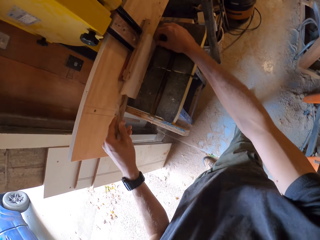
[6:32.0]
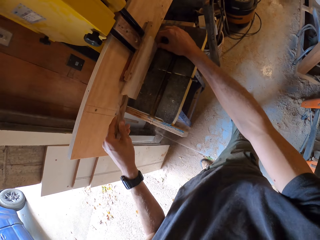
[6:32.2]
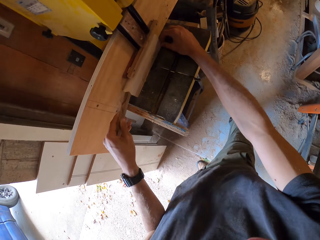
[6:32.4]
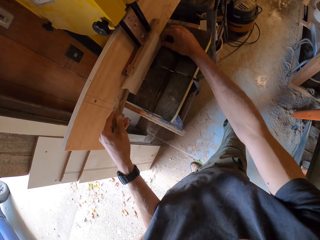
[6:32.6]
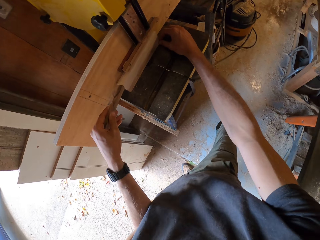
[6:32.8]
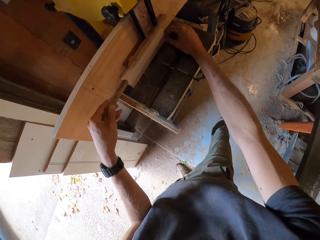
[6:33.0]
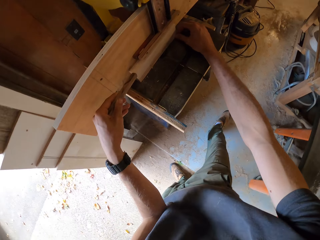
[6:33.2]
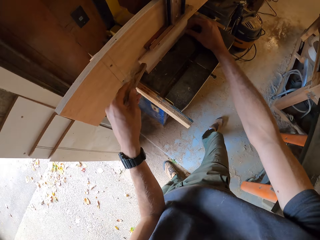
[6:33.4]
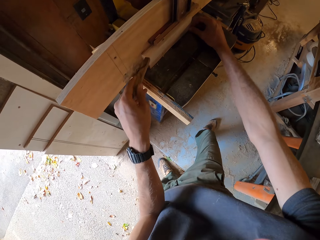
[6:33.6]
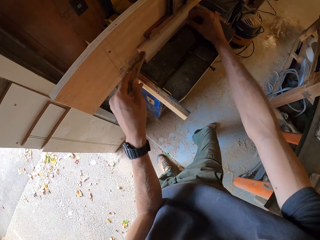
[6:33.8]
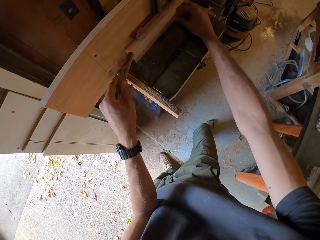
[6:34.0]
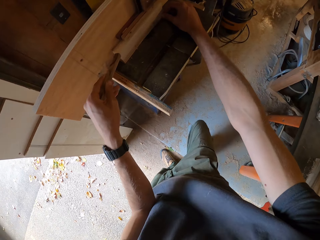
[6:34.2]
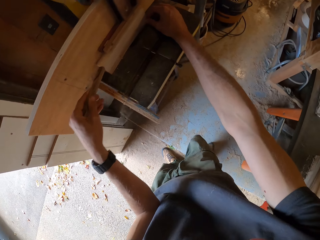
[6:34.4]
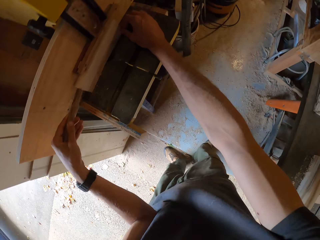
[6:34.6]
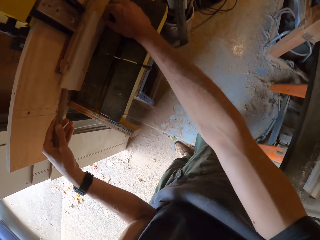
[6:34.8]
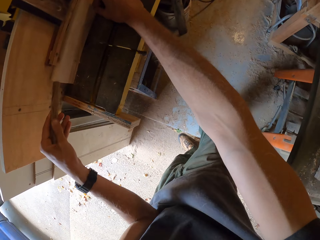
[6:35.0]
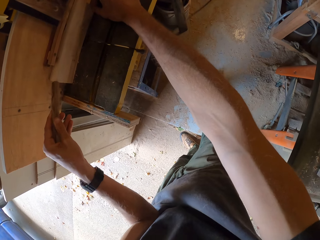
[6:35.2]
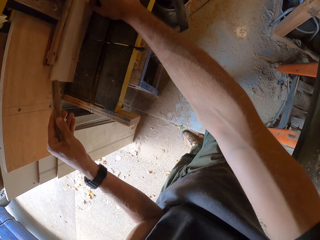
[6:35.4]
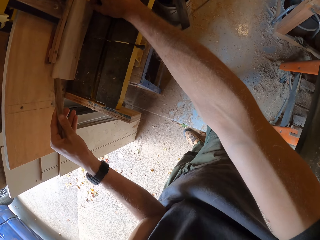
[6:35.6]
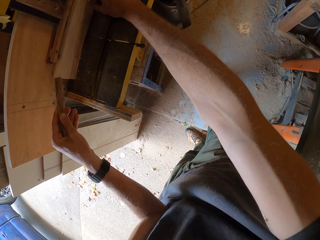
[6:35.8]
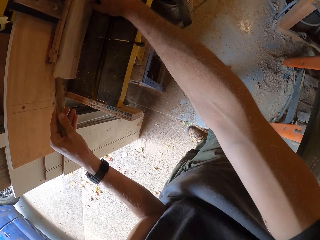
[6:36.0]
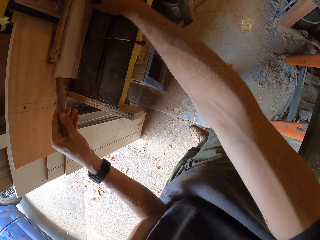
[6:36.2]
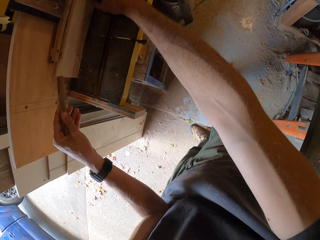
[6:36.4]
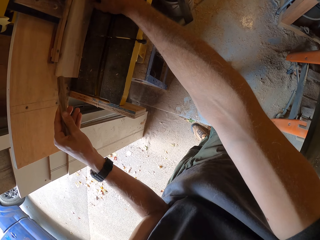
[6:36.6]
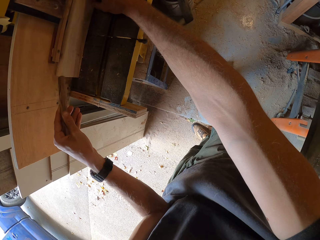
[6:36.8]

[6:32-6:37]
The camera wearer cuts the timber.

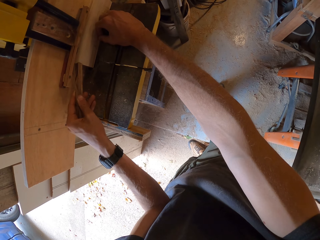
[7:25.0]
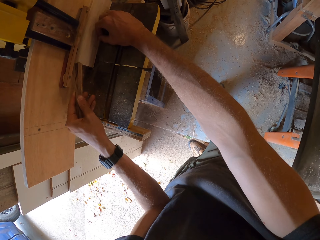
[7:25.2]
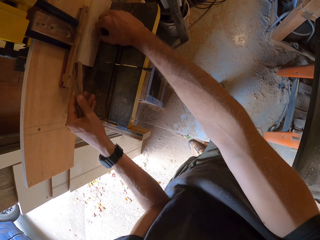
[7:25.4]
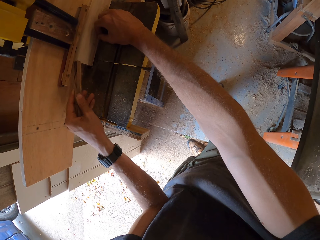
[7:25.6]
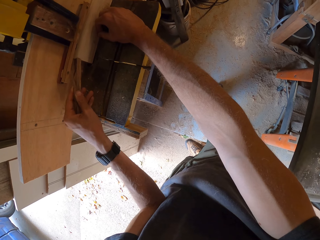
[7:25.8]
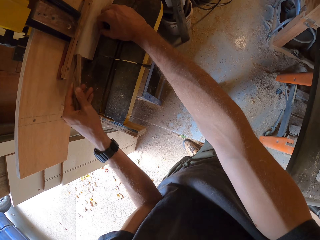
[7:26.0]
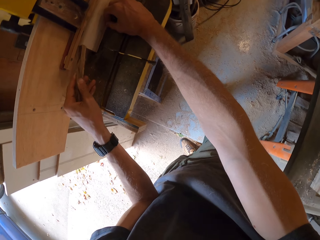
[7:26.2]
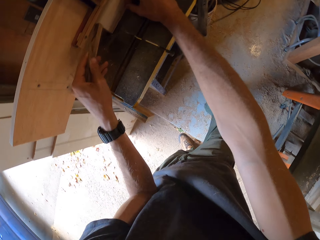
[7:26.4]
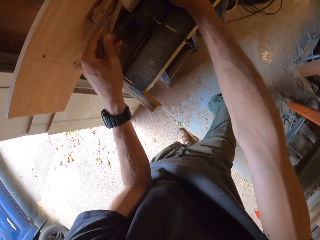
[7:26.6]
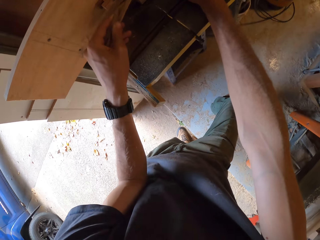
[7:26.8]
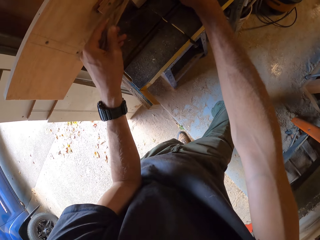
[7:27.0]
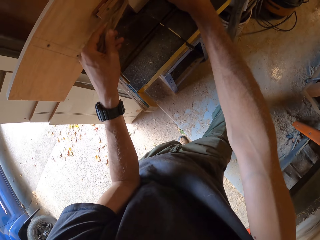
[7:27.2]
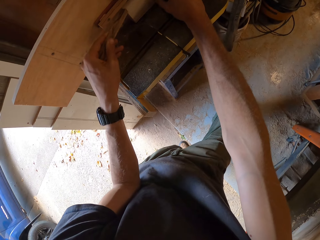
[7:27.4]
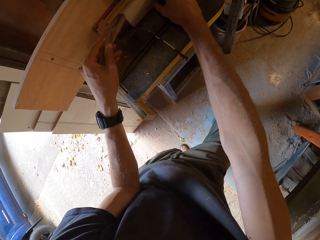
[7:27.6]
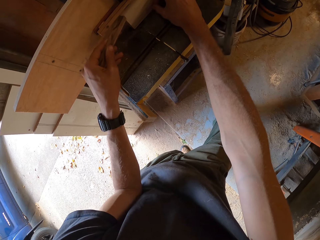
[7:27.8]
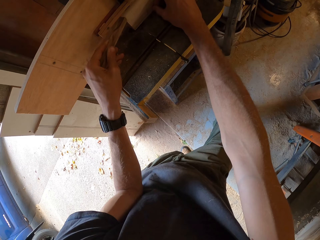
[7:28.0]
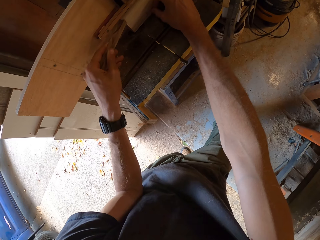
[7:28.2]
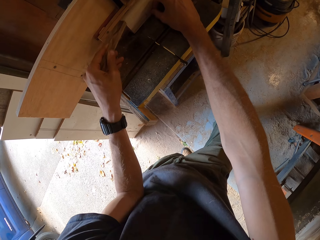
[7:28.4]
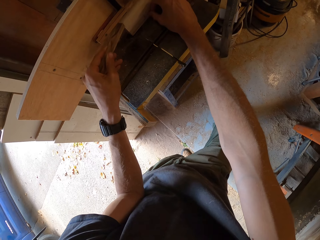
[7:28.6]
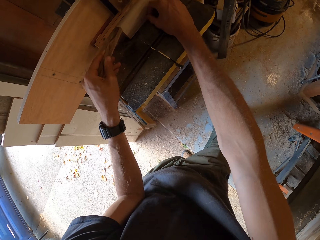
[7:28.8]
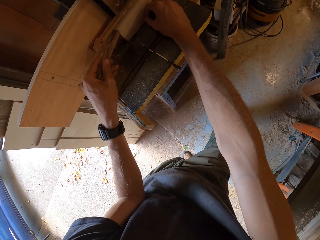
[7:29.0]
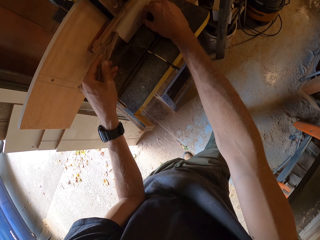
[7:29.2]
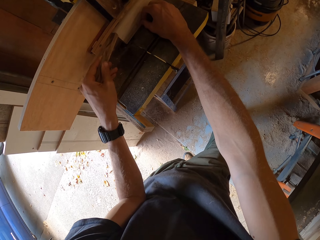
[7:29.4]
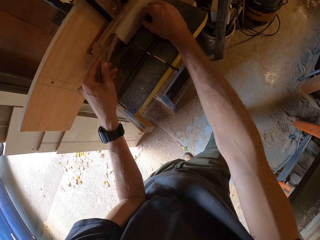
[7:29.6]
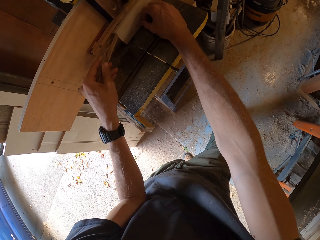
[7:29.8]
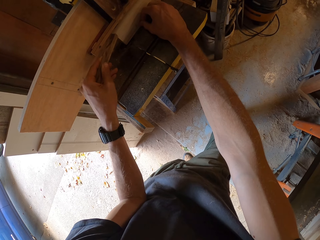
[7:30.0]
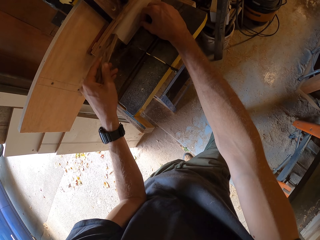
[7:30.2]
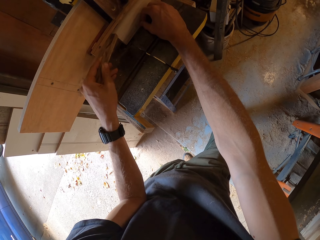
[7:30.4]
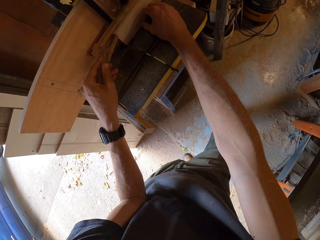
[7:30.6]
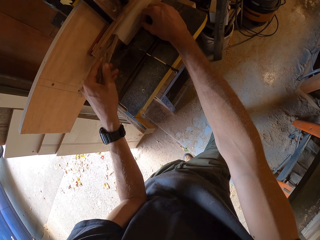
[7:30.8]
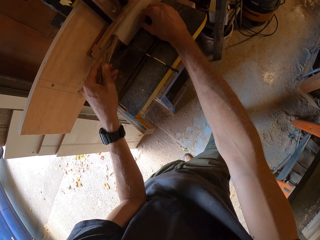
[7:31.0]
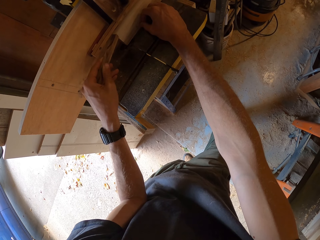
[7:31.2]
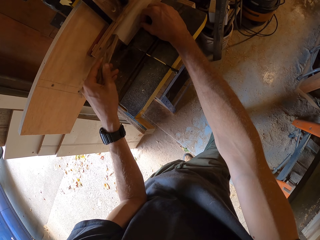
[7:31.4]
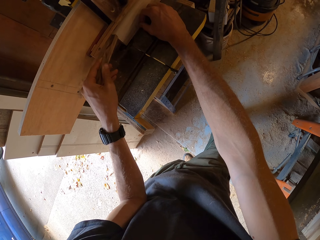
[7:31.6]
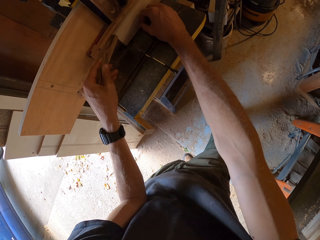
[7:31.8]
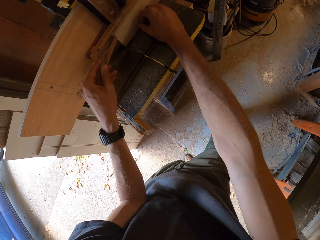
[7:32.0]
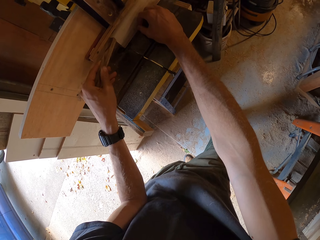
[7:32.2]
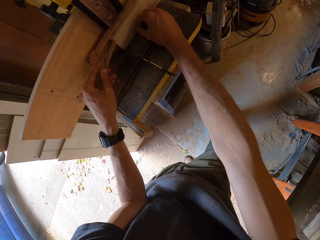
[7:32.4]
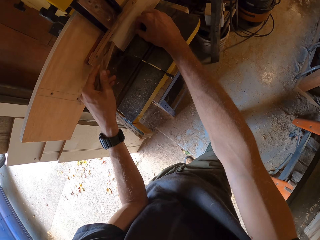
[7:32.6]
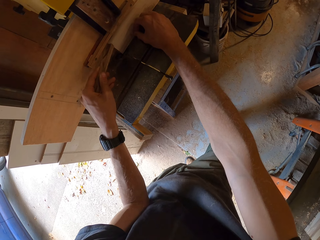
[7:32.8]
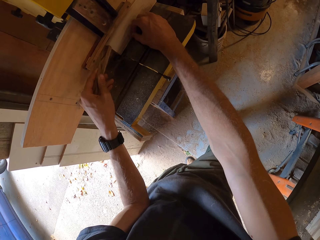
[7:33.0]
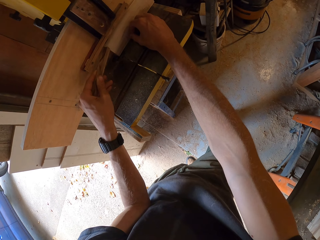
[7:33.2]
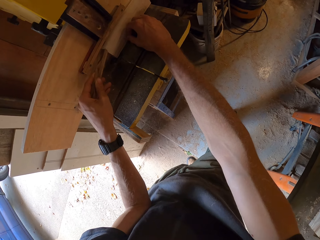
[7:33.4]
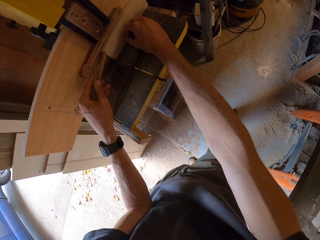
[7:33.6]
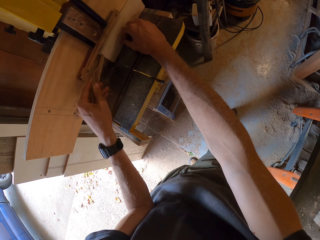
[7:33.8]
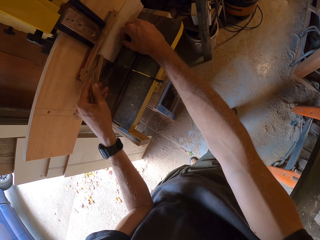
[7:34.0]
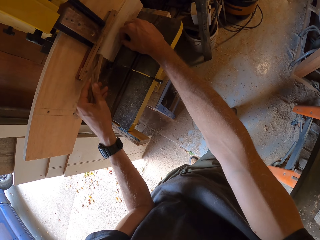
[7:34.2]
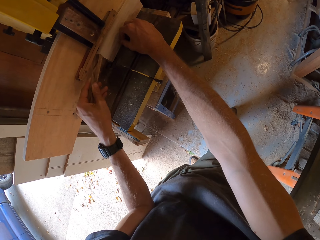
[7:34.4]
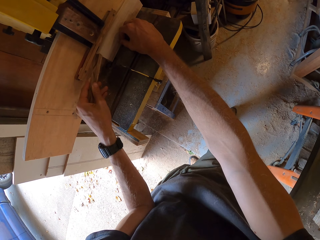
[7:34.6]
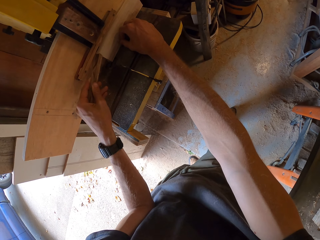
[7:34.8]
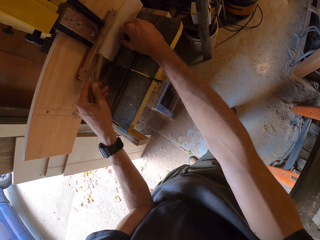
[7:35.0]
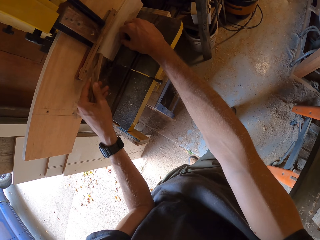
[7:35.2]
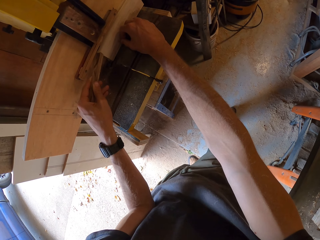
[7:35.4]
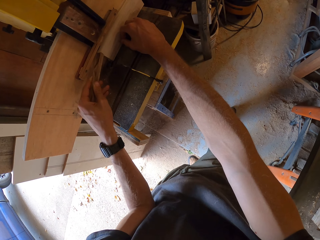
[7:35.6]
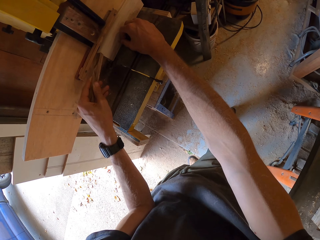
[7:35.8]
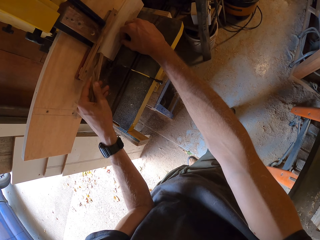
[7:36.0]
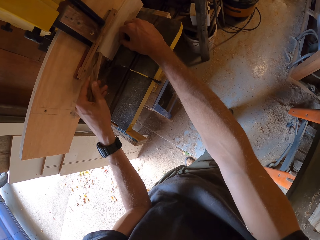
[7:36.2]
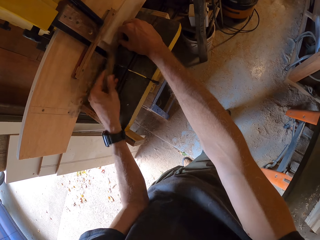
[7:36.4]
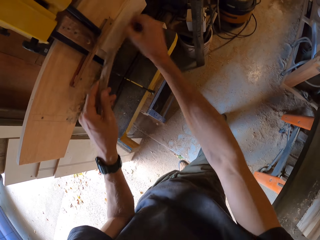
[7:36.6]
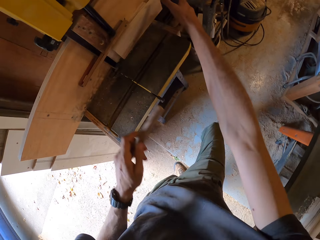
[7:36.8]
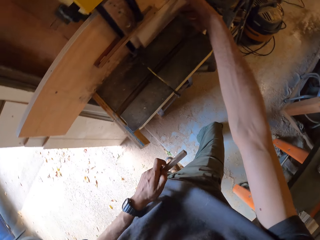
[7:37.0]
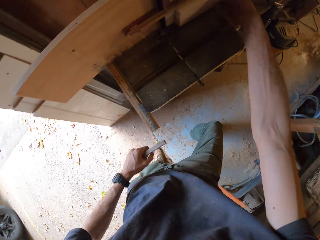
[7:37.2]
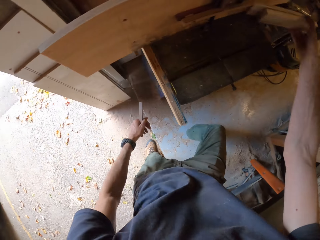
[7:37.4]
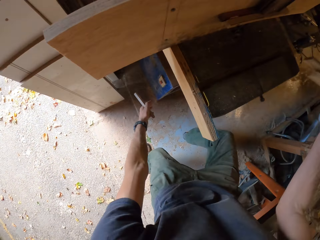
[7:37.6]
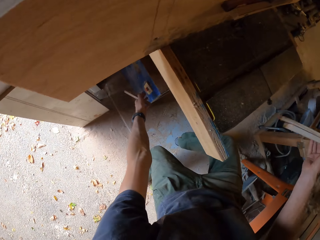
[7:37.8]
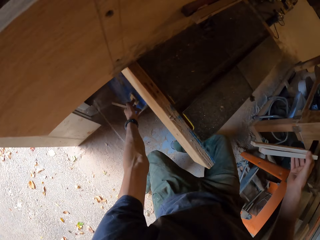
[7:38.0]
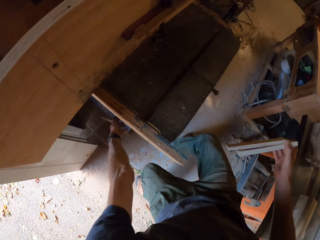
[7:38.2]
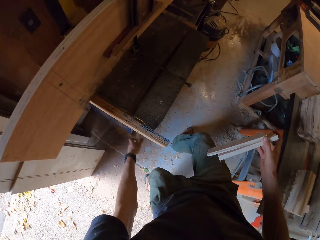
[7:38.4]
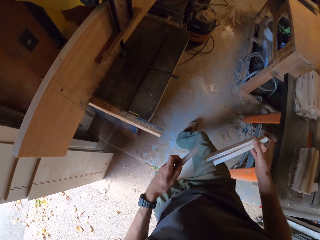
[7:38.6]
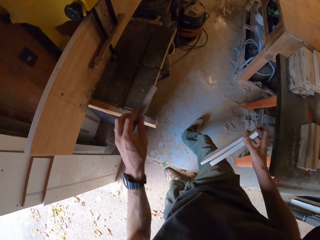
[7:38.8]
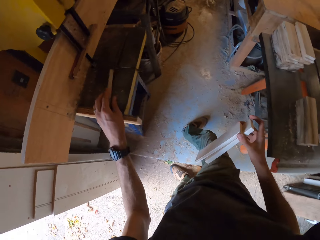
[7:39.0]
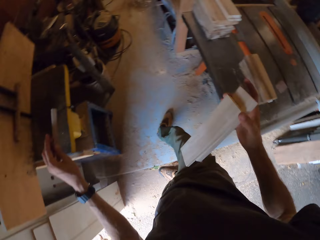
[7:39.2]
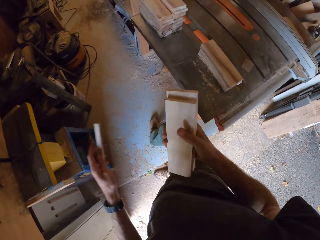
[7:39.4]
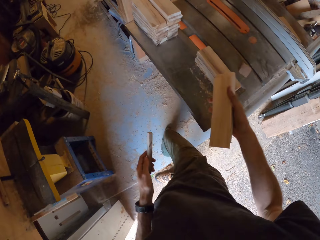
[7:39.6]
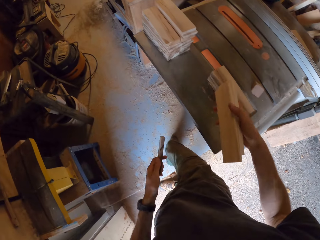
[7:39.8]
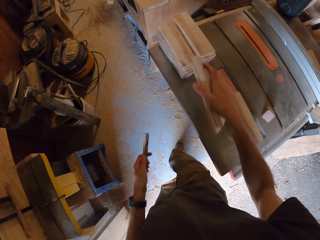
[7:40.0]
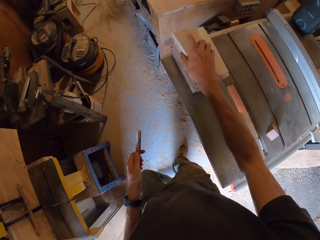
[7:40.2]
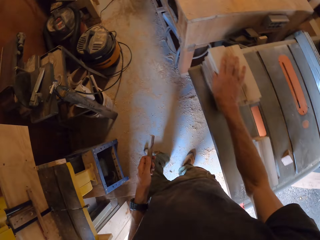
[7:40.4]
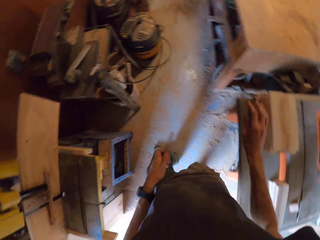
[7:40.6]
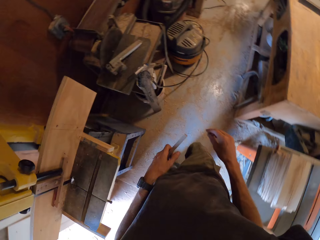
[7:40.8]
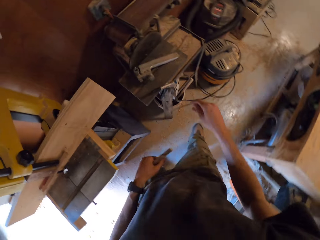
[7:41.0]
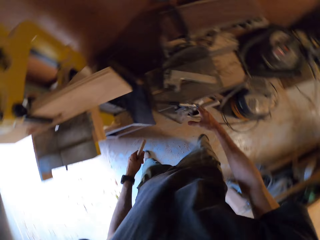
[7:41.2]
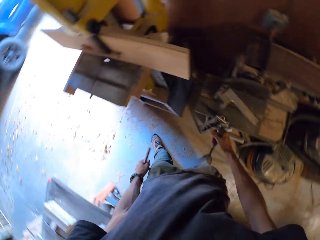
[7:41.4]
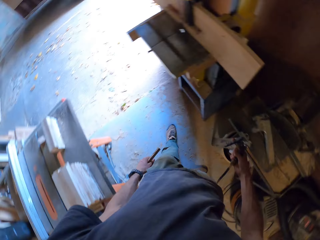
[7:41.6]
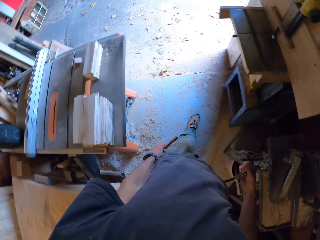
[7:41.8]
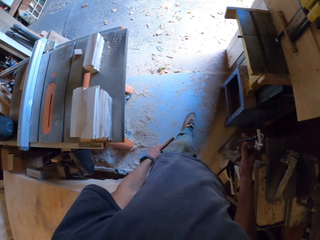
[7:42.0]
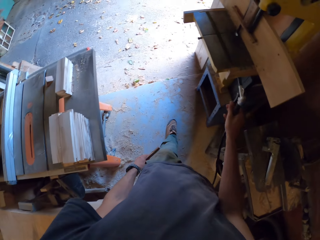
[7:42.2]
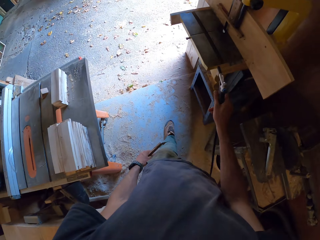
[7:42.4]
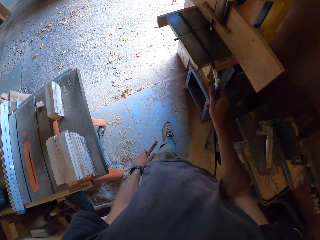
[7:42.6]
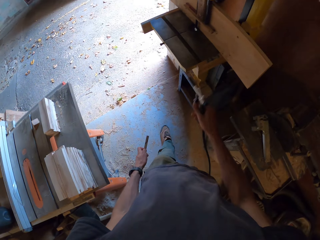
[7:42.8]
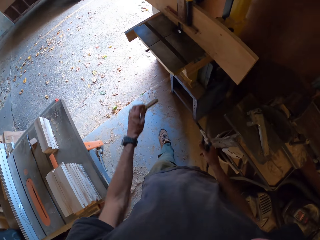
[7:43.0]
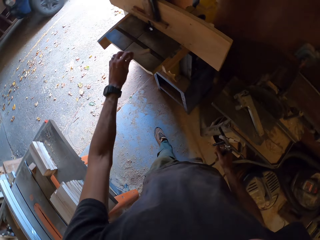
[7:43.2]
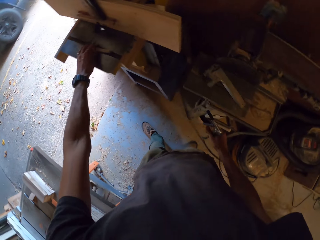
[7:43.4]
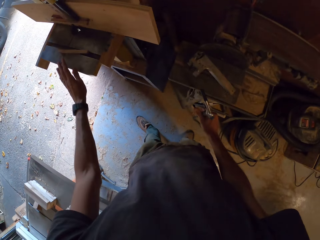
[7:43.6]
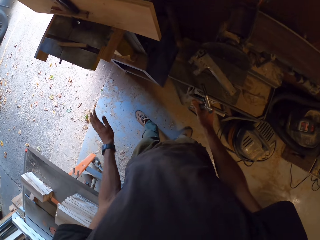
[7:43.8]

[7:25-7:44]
The camera wearer looks around. He cuts the timber. He turns off the wood planner. He presses the switch of the band saw with his left hand. He puts the small timber on the wood planner. He drops the planks on the table. He arranges the timber. He moves around. He picks up the vacuum air gun with his right hand. He blows the band saw's table with the vacuum air gun. He drops the small wood on the band saw's table.
